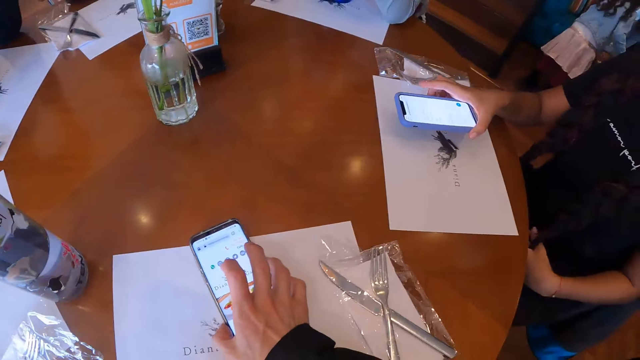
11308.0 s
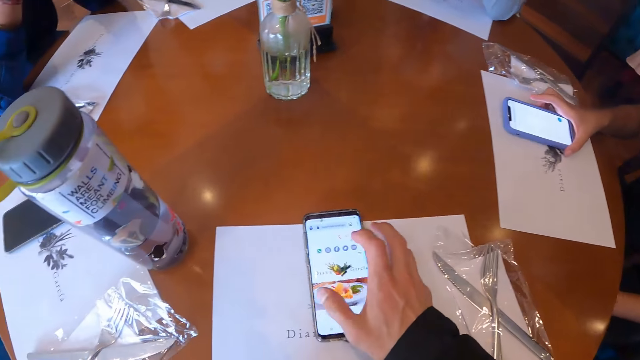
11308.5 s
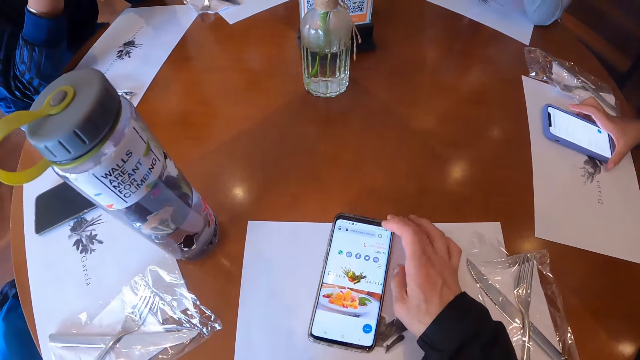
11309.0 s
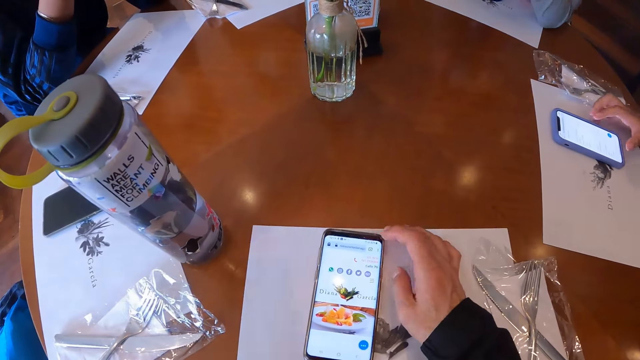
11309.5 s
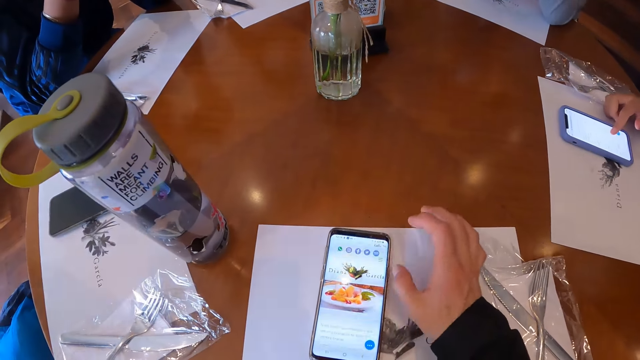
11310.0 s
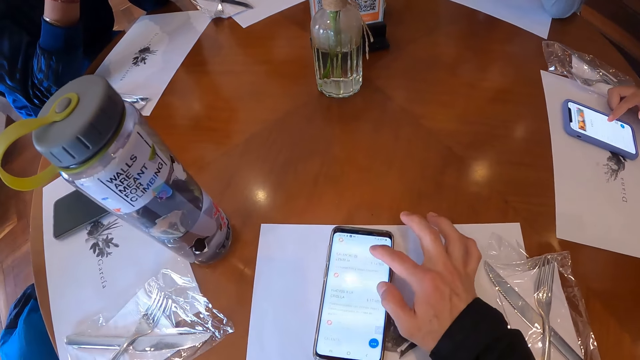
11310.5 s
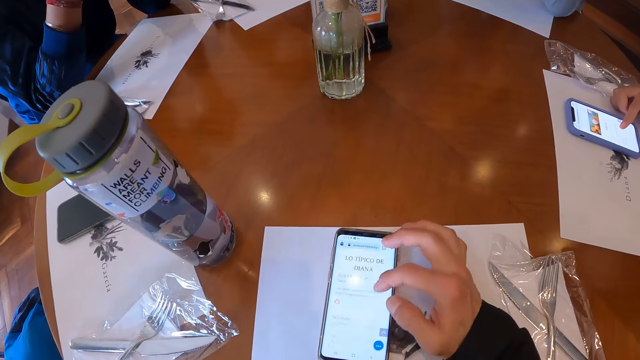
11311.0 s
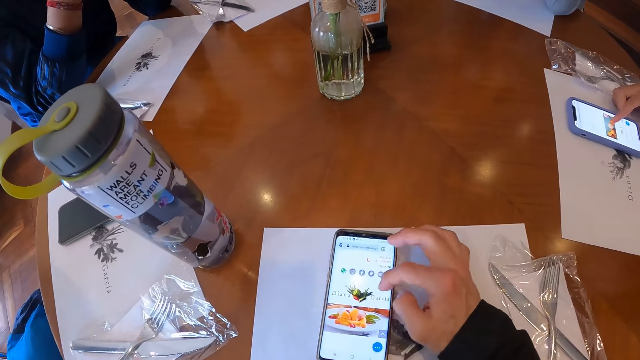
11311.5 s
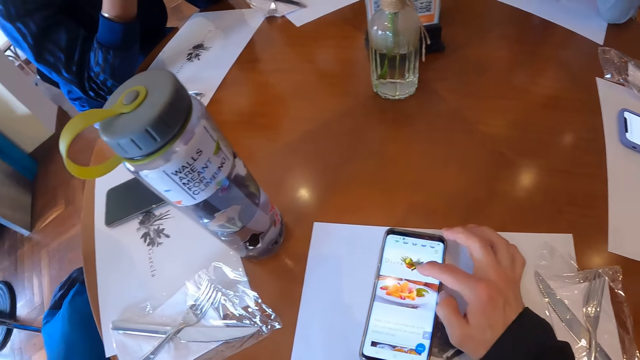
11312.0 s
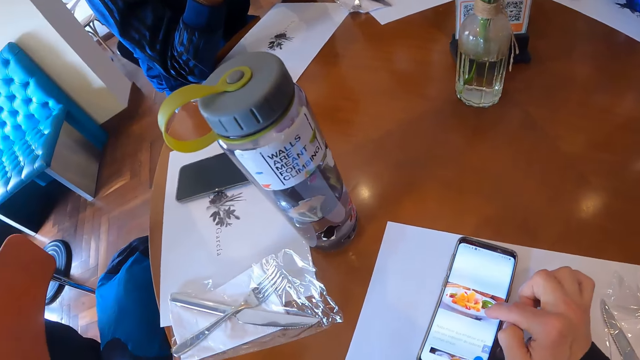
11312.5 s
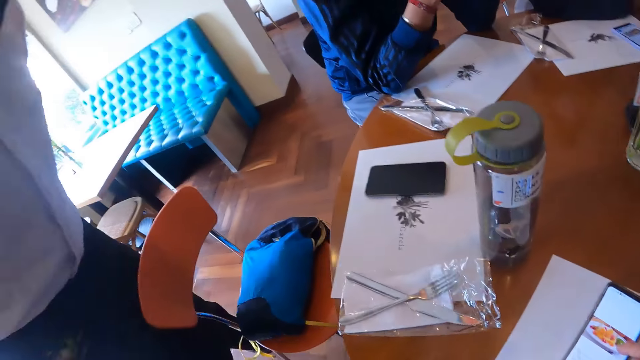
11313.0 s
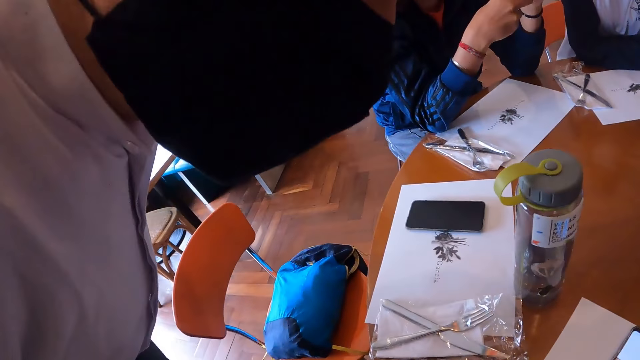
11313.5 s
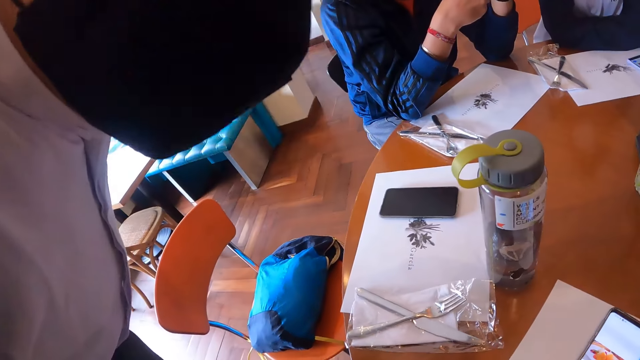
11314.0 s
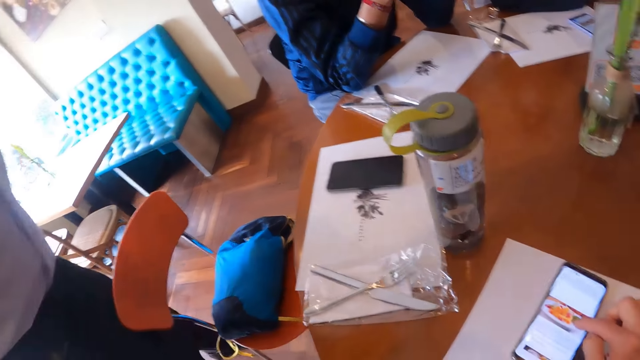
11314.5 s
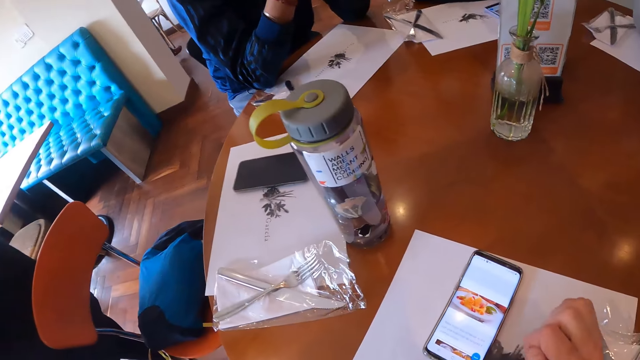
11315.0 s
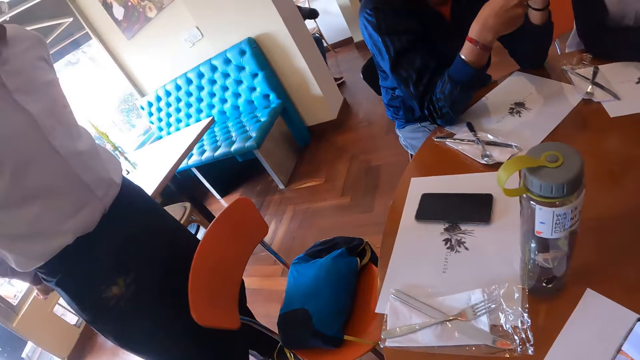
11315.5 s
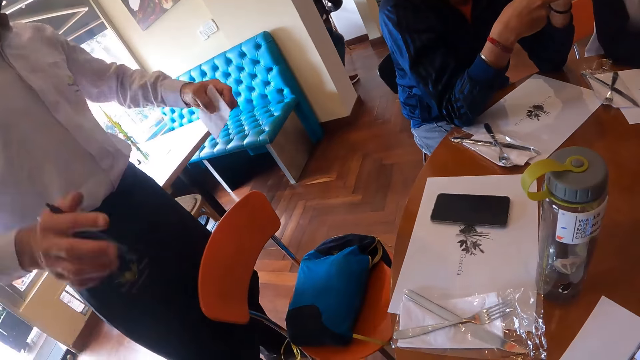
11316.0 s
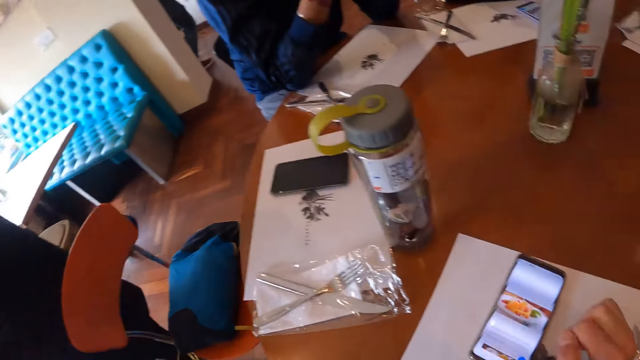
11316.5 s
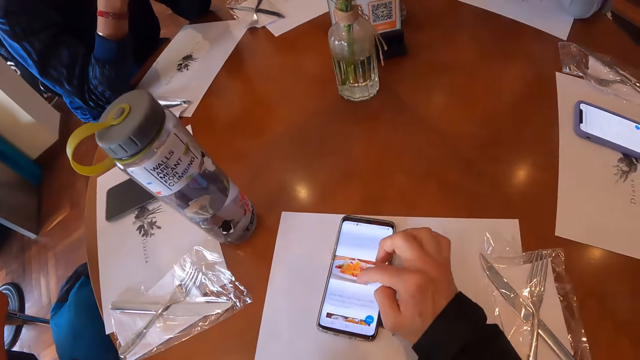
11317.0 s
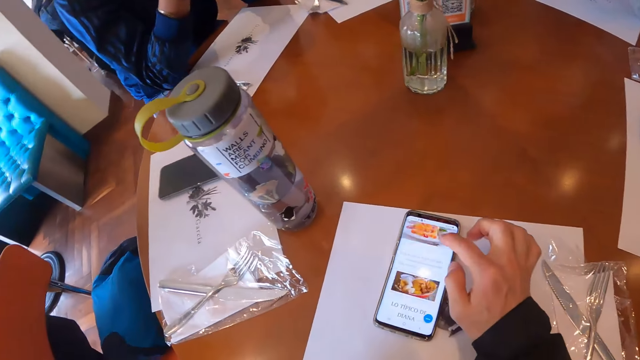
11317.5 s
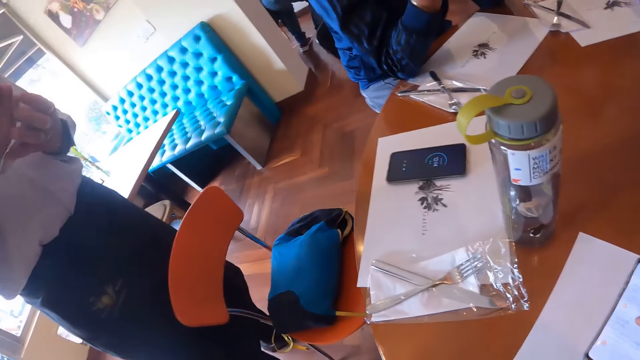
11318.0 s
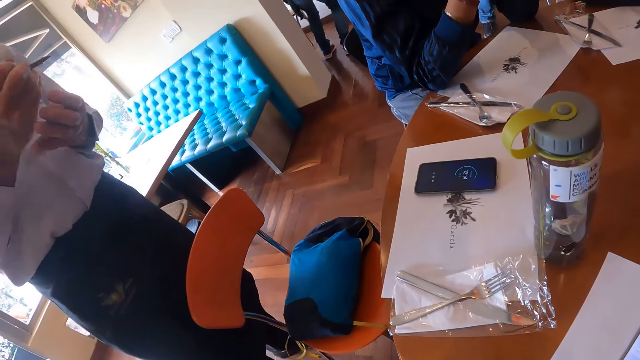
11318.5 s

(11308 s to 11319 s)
The camera wearer moves the phone on the table with their right hand. The lady moves the phone on the table and drops the phone on the table with her right hand. The camera wearer scrolls the phone with their right hand. A waiter interacts with the camera wearer. The waiter raises a pen and paper in both hands.

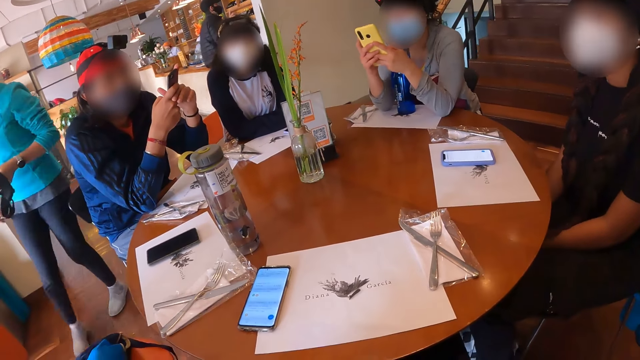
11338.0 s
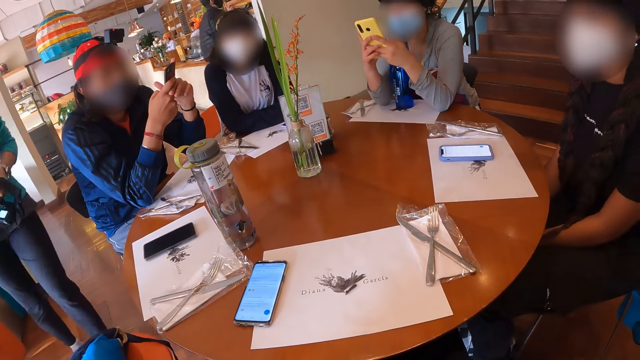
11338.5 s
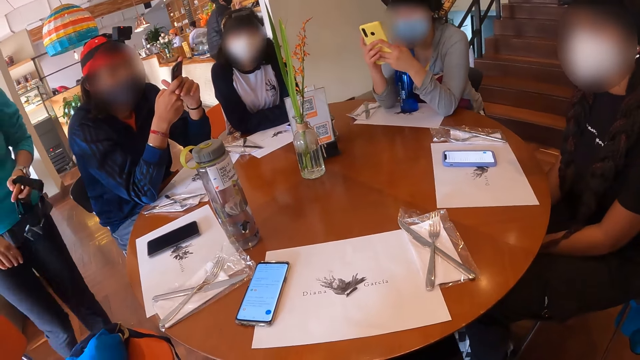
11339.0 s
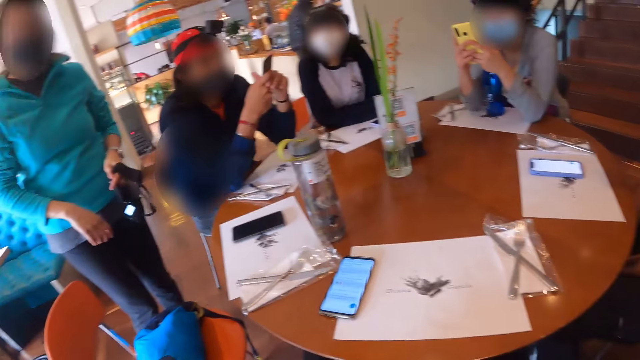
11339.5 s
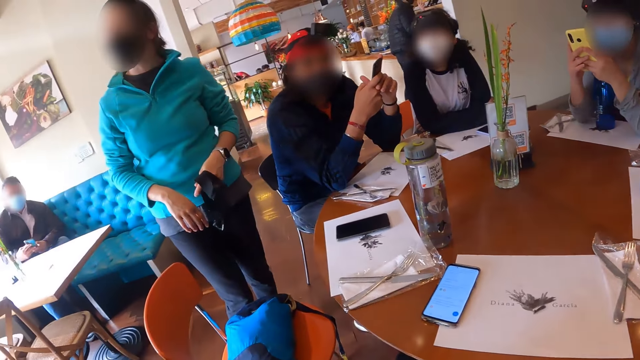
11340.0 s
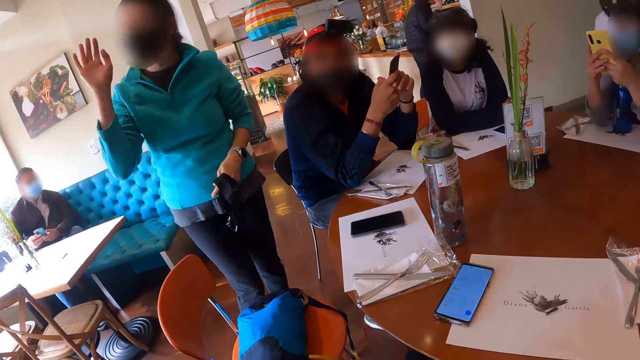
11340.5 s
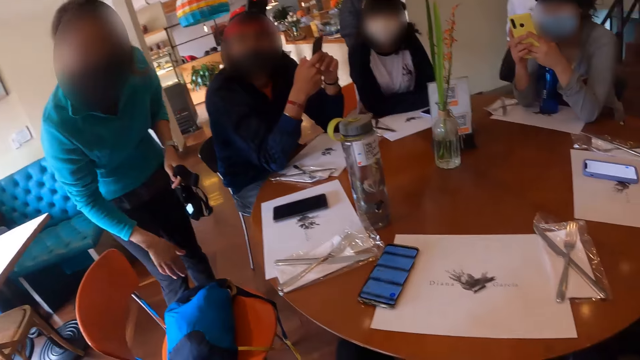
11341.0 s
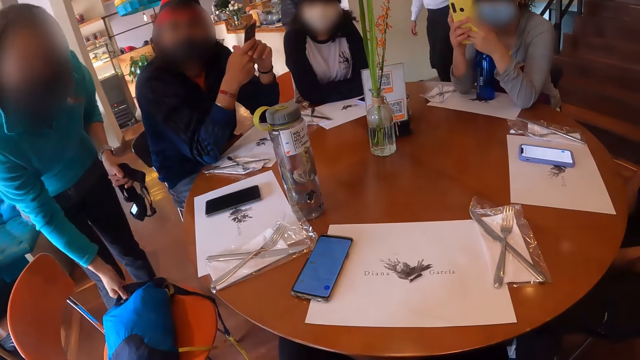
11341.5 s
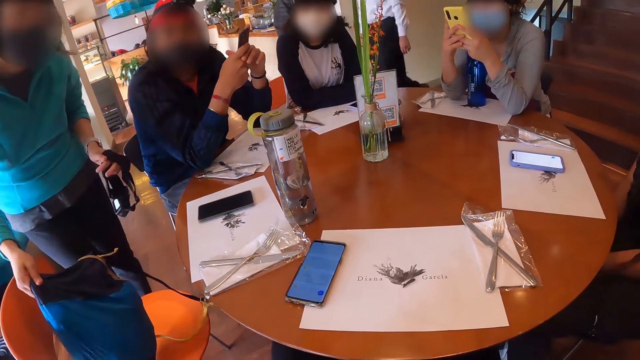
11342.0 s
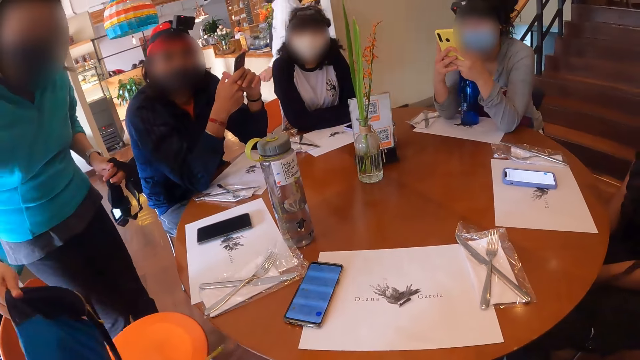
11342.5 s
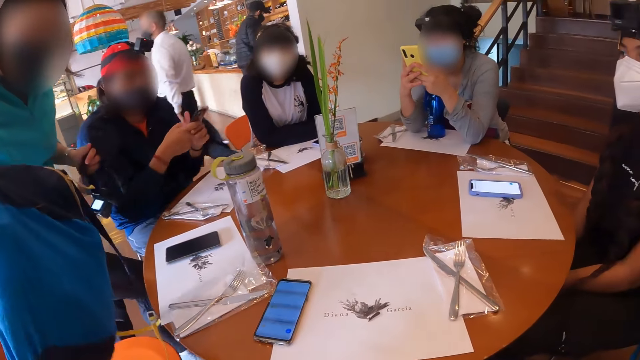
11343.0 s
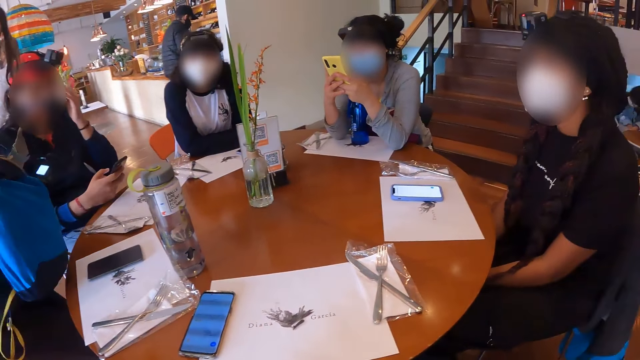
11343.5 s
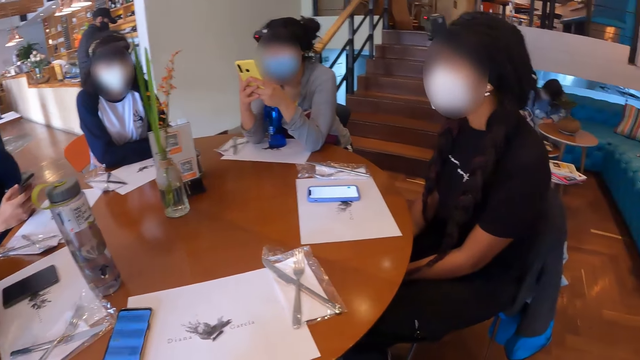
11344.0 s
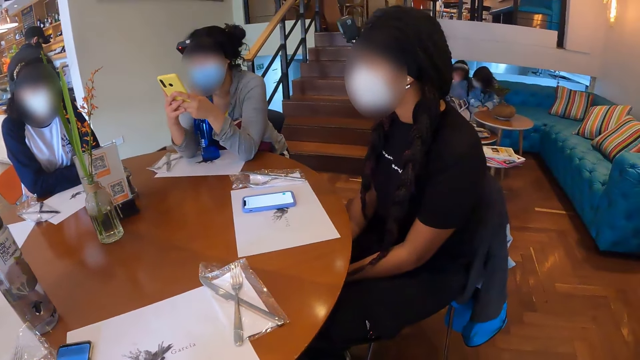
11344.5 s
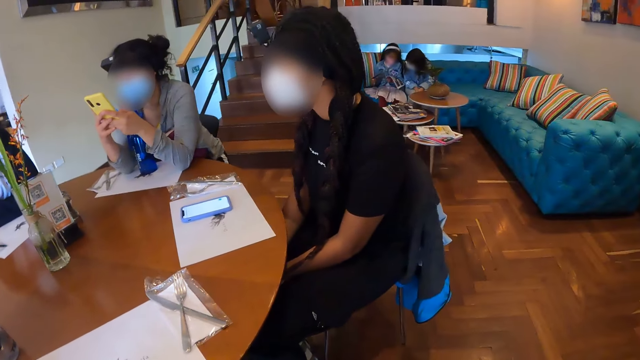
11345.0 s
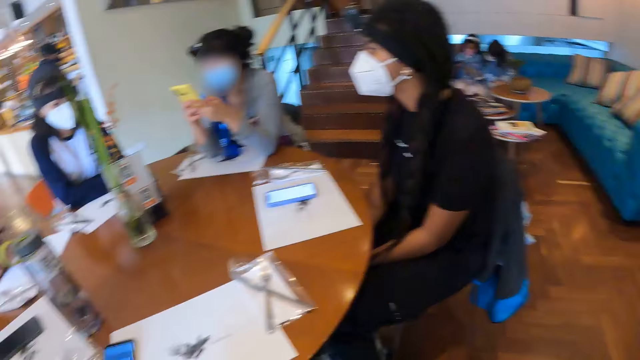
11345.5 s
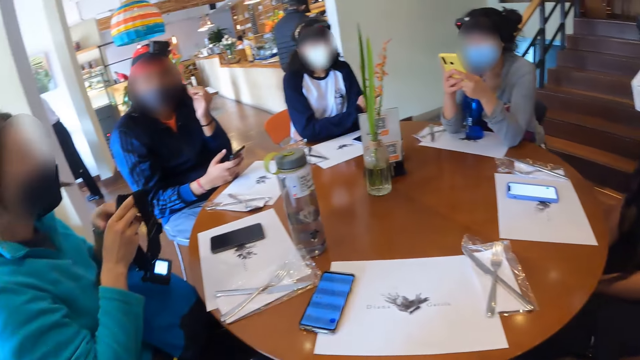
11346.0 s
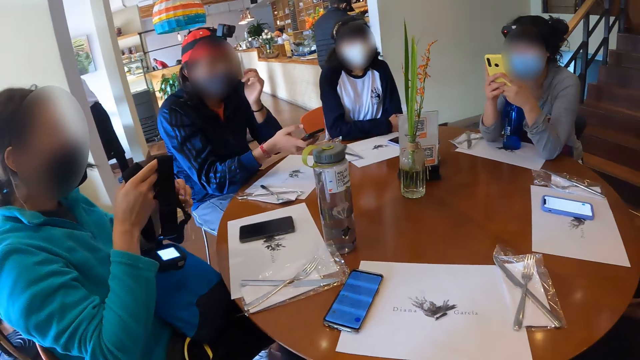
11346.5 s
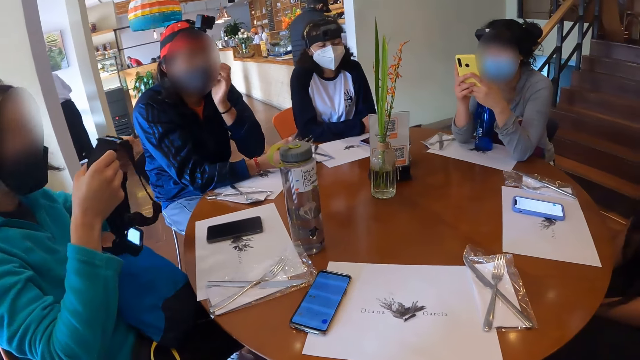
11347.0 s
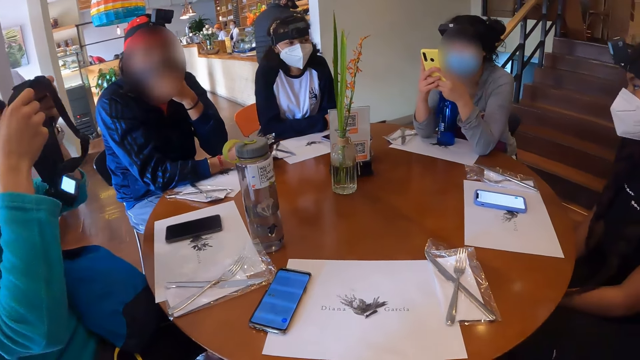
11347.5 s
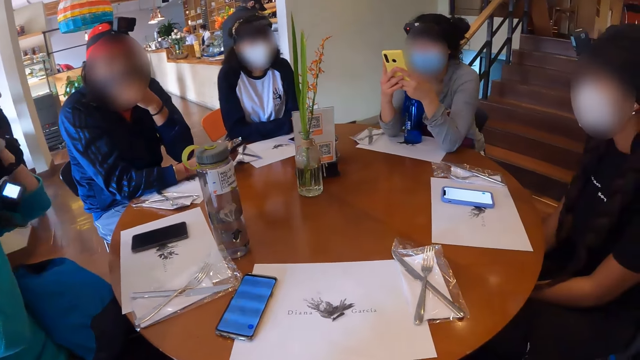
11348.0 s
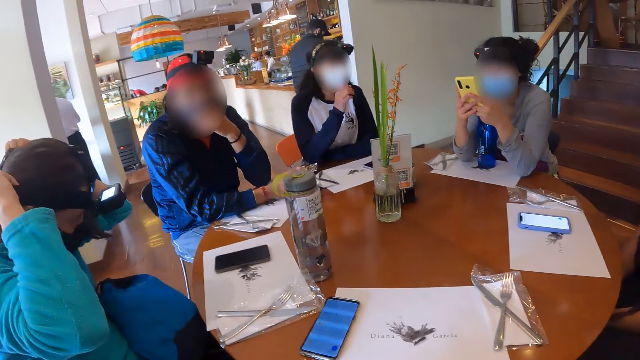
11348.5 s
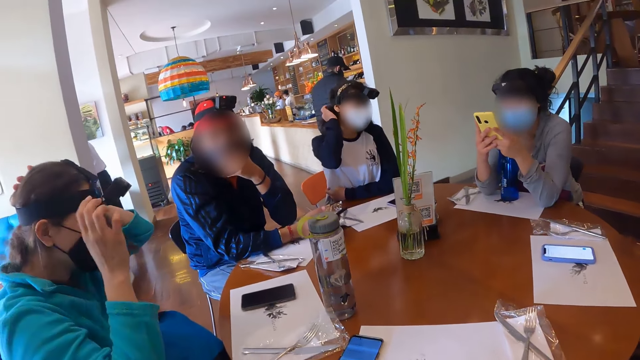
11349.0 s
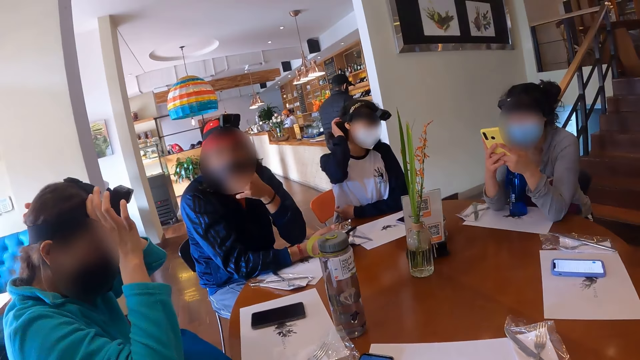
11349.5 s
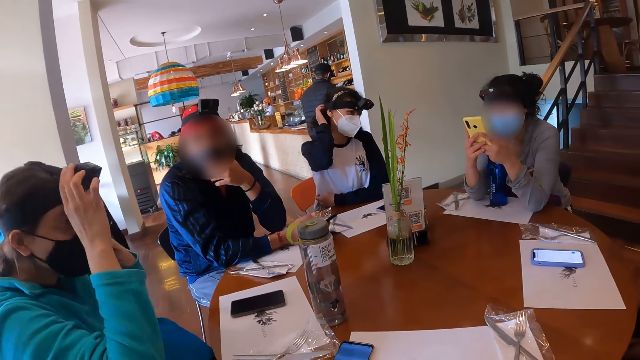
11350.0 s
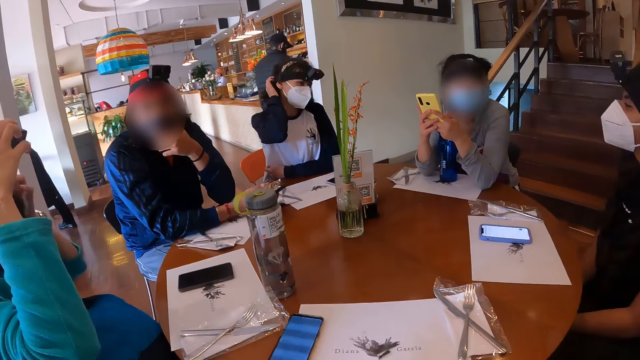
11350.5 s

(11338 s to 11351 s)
A woman gesticulates with her right hand. Another woman picks up a bag from a seat with her right hand. A man places his right hand on the table. The second woman holds a camera. She wears the camera on her head with both hands. A third woman scratches her head with her right hand. The second woman adjusts the camera on her head with her right hand.
